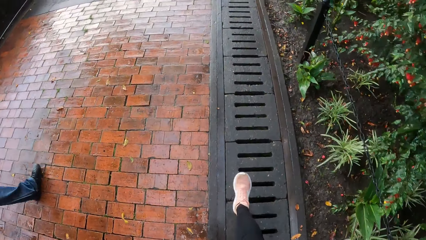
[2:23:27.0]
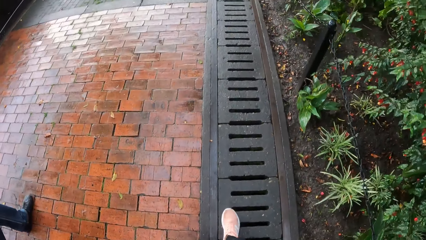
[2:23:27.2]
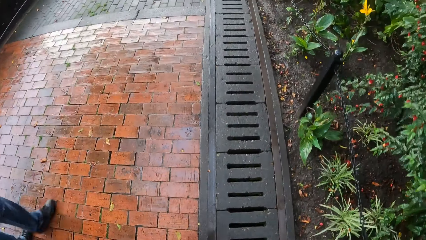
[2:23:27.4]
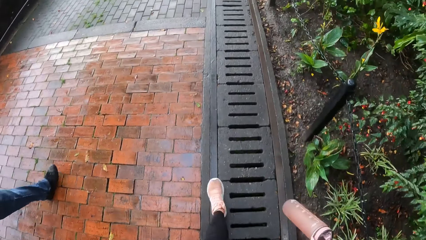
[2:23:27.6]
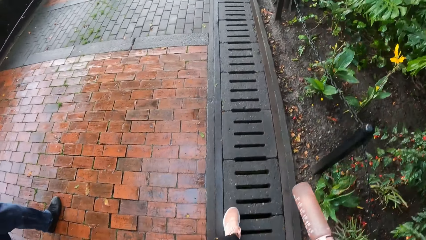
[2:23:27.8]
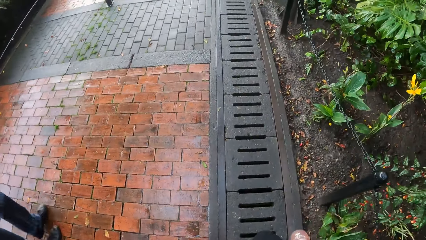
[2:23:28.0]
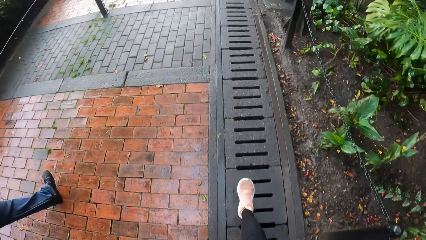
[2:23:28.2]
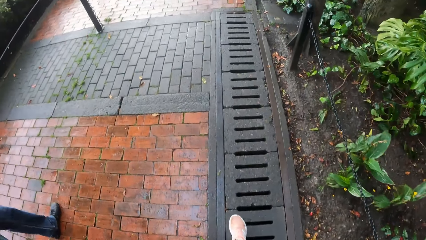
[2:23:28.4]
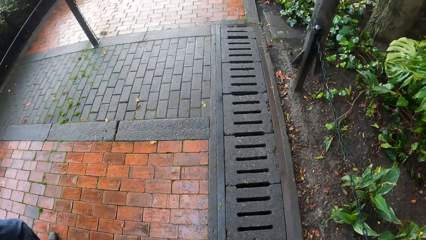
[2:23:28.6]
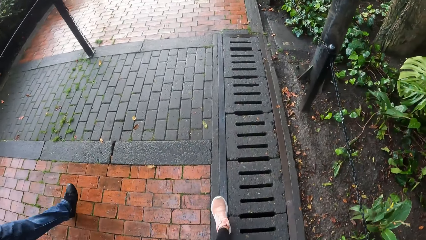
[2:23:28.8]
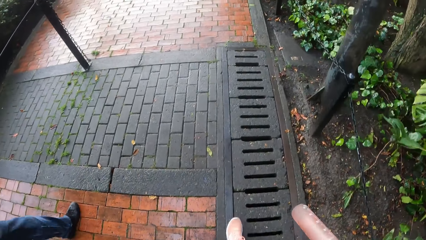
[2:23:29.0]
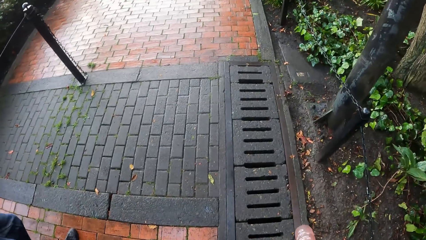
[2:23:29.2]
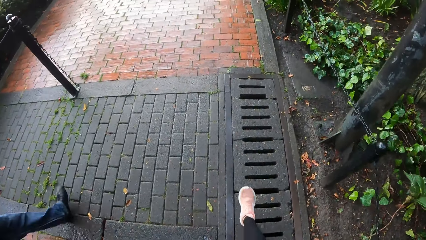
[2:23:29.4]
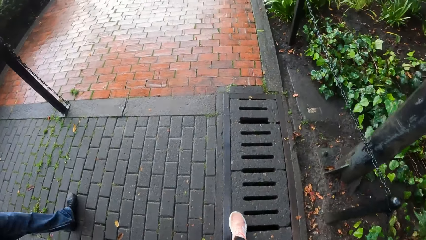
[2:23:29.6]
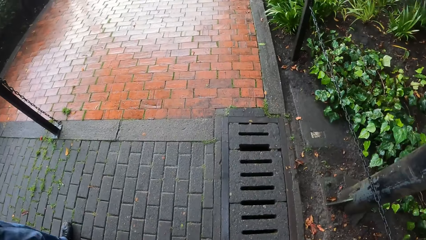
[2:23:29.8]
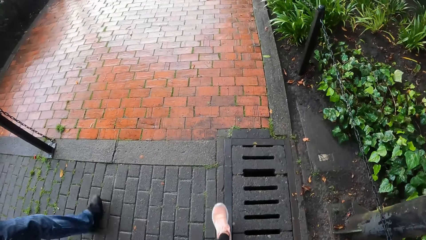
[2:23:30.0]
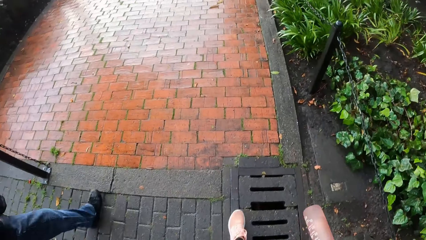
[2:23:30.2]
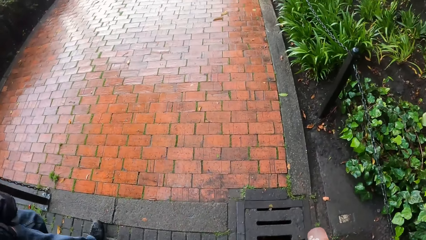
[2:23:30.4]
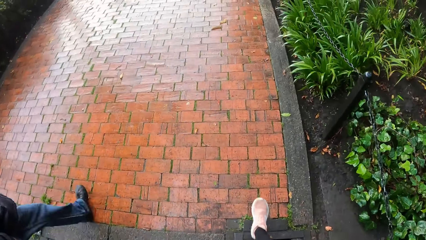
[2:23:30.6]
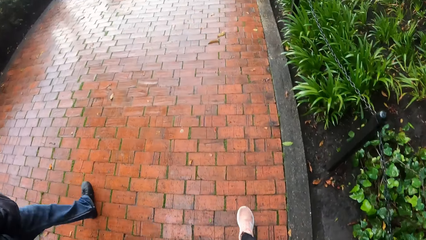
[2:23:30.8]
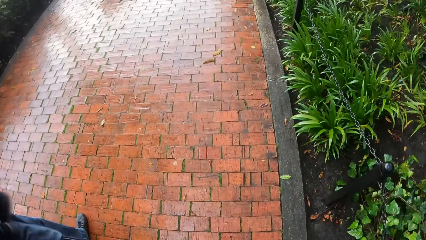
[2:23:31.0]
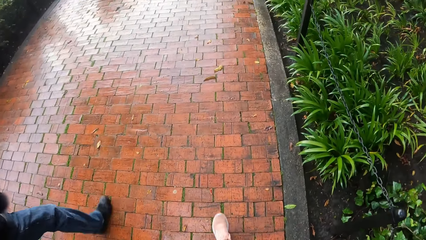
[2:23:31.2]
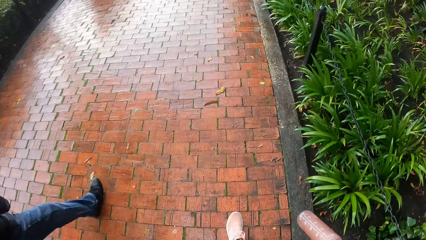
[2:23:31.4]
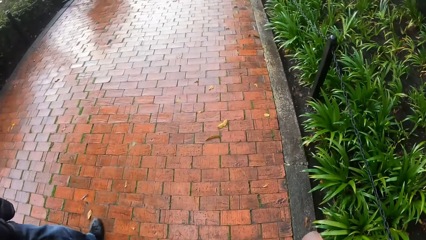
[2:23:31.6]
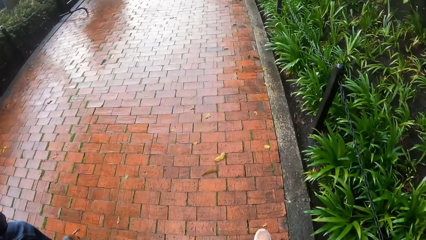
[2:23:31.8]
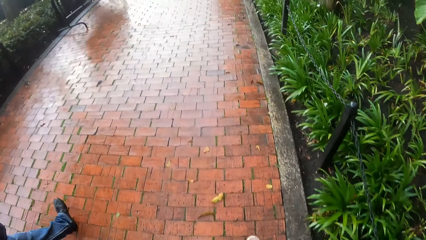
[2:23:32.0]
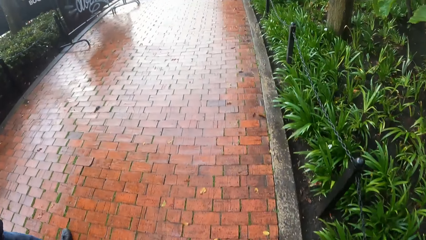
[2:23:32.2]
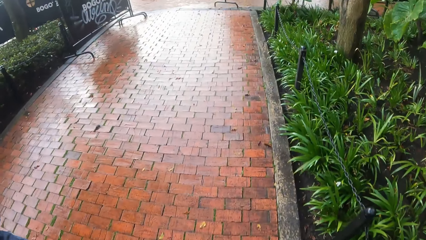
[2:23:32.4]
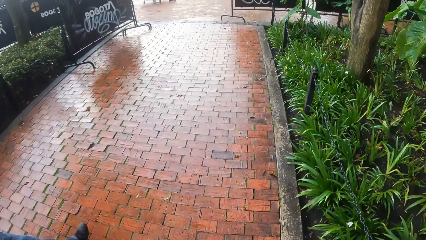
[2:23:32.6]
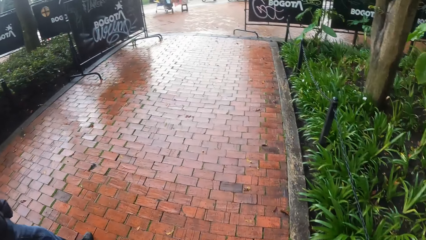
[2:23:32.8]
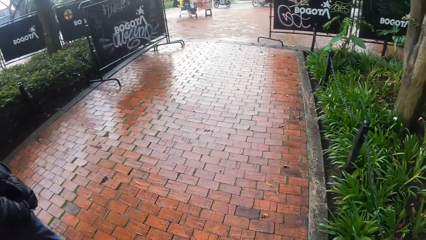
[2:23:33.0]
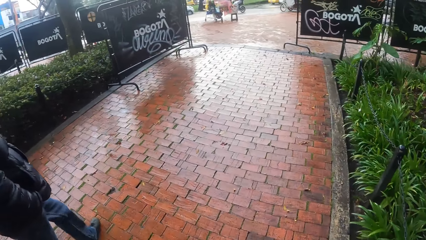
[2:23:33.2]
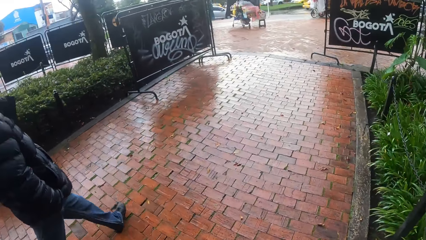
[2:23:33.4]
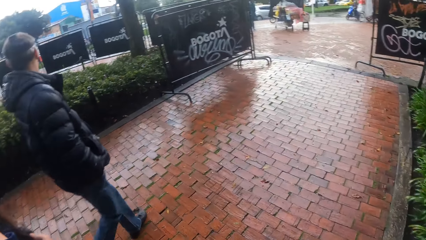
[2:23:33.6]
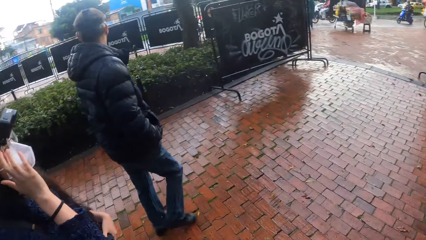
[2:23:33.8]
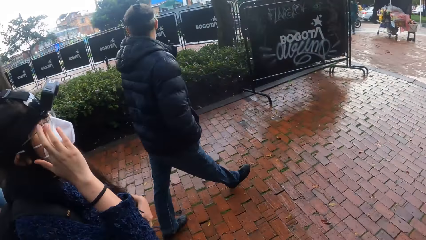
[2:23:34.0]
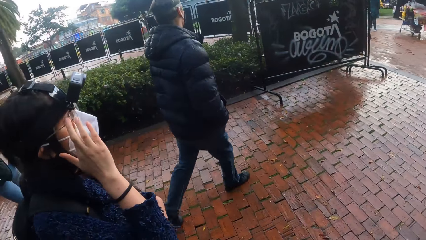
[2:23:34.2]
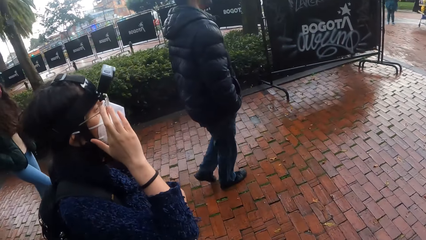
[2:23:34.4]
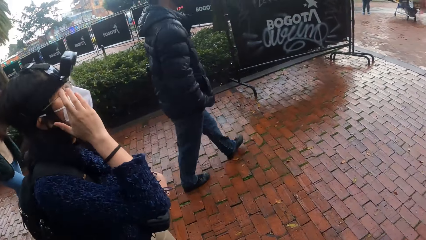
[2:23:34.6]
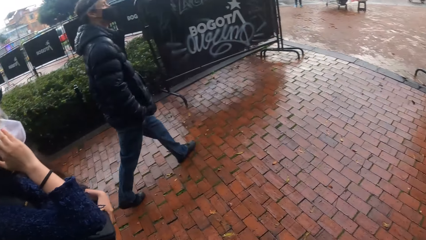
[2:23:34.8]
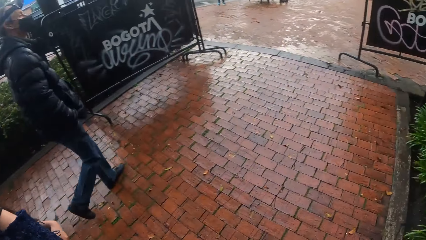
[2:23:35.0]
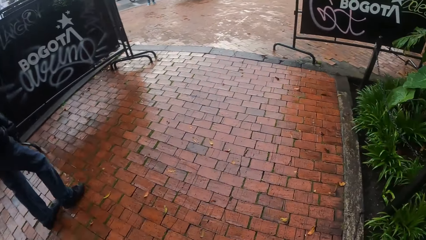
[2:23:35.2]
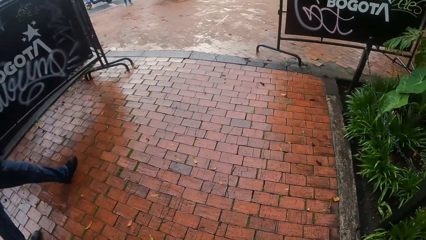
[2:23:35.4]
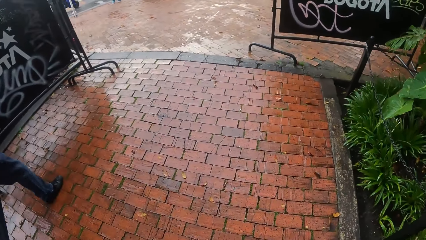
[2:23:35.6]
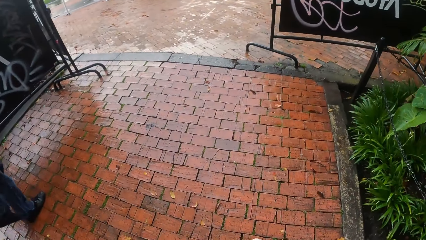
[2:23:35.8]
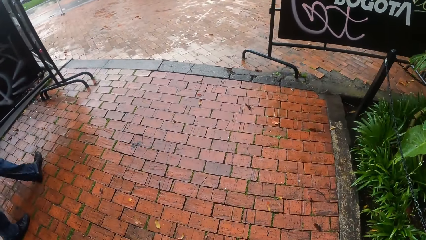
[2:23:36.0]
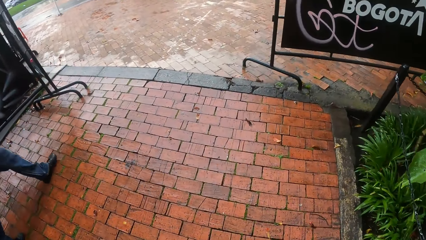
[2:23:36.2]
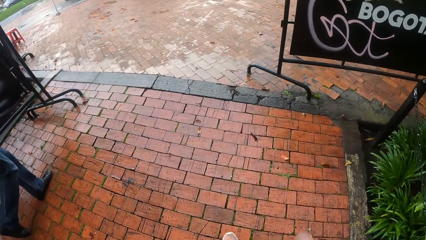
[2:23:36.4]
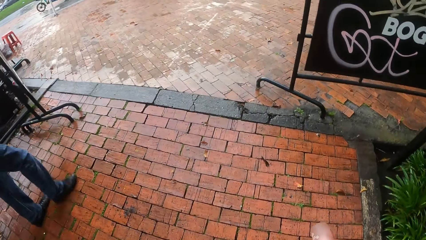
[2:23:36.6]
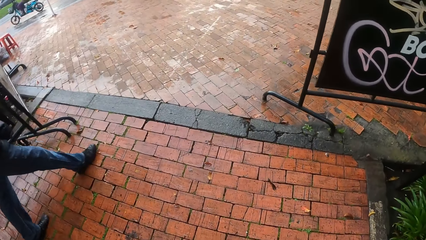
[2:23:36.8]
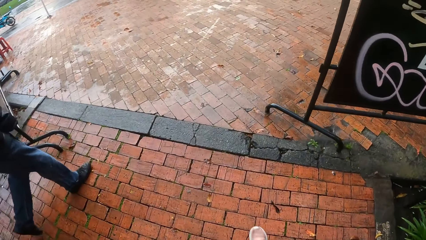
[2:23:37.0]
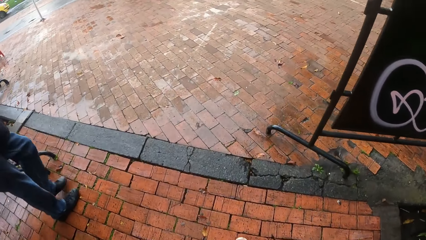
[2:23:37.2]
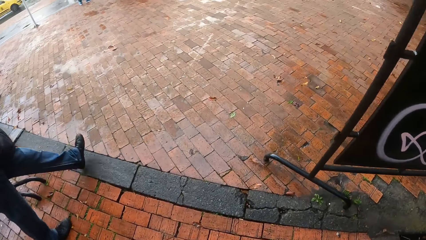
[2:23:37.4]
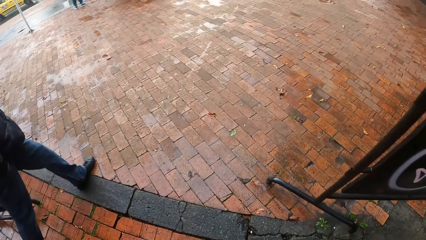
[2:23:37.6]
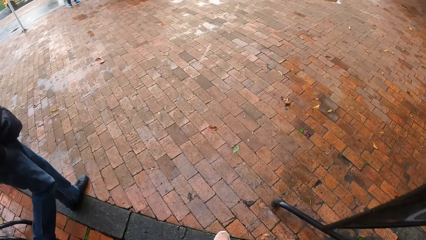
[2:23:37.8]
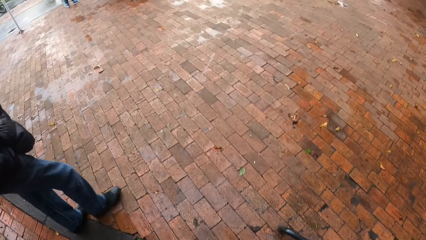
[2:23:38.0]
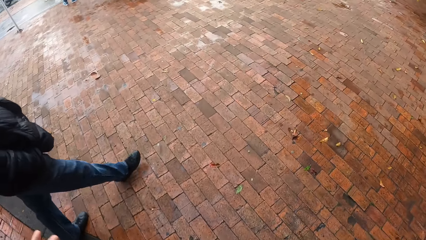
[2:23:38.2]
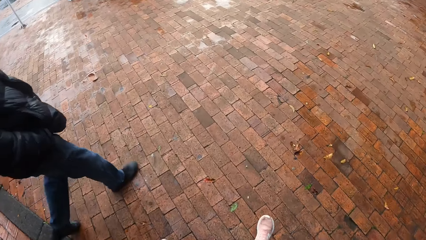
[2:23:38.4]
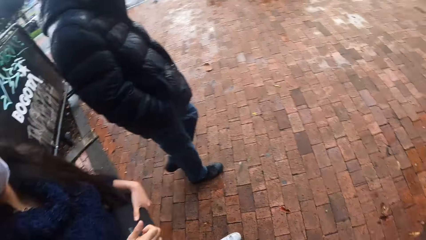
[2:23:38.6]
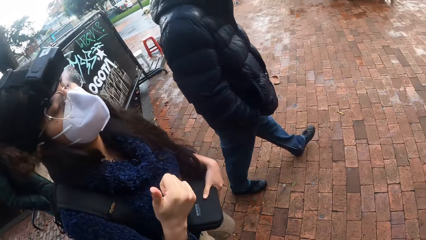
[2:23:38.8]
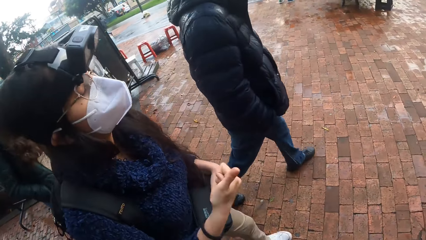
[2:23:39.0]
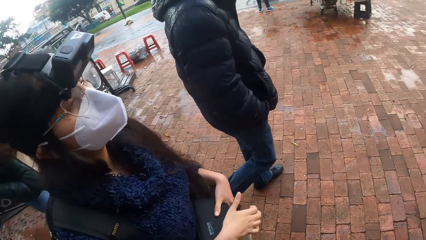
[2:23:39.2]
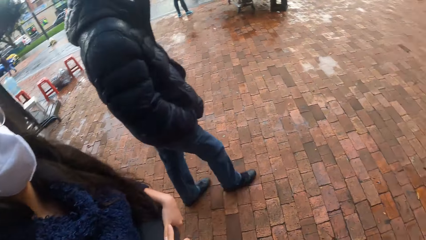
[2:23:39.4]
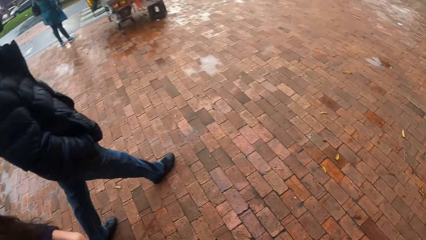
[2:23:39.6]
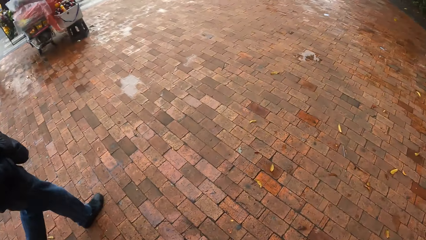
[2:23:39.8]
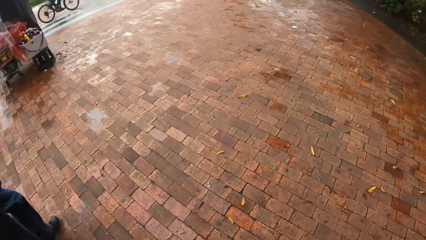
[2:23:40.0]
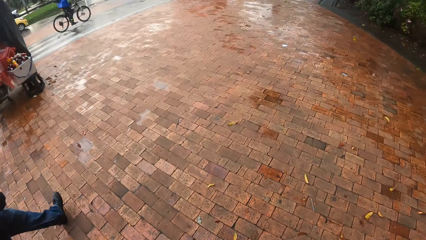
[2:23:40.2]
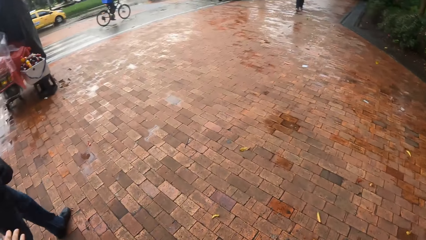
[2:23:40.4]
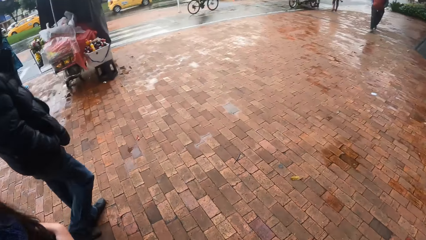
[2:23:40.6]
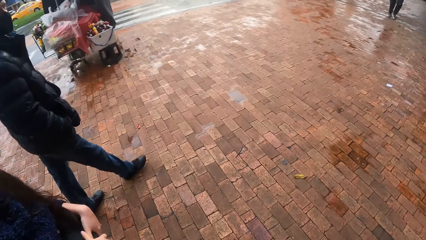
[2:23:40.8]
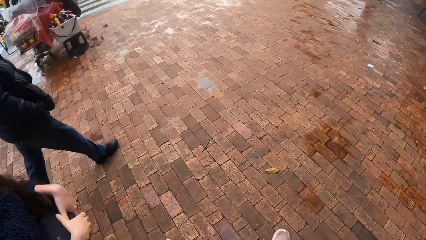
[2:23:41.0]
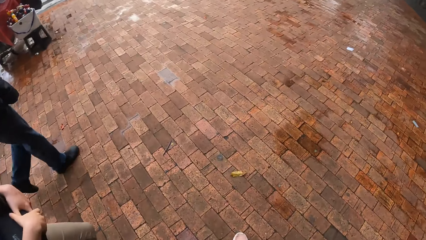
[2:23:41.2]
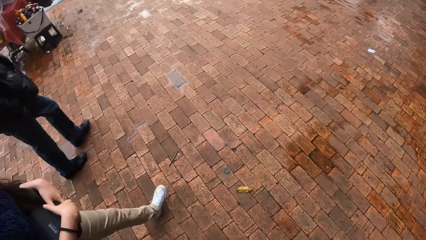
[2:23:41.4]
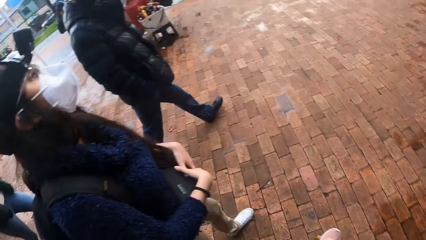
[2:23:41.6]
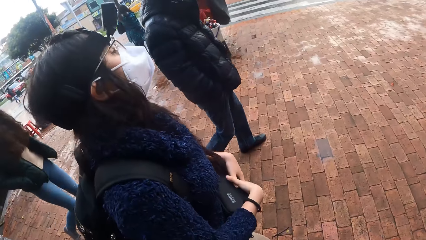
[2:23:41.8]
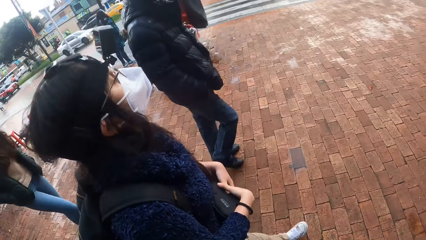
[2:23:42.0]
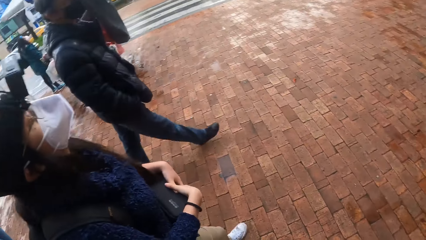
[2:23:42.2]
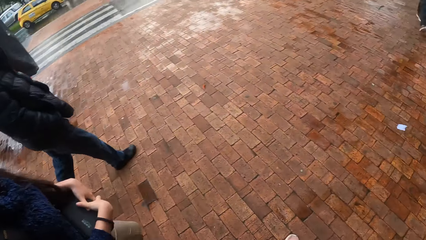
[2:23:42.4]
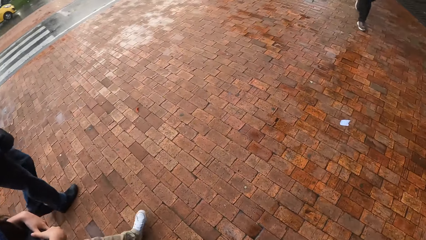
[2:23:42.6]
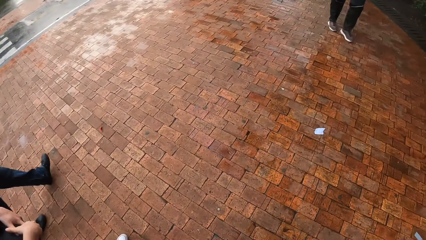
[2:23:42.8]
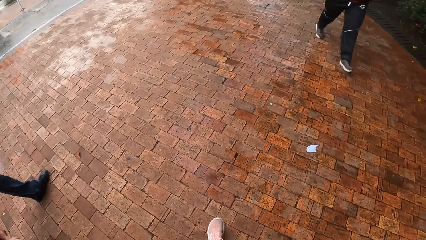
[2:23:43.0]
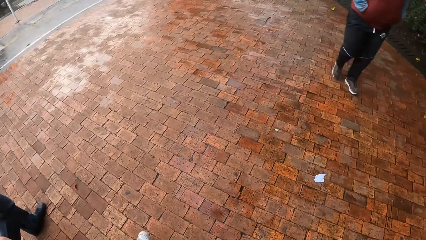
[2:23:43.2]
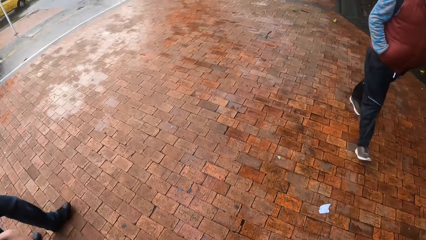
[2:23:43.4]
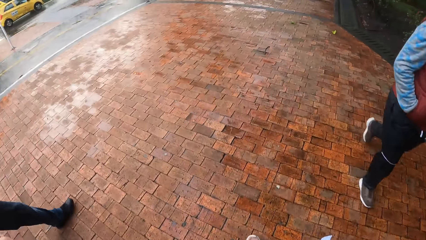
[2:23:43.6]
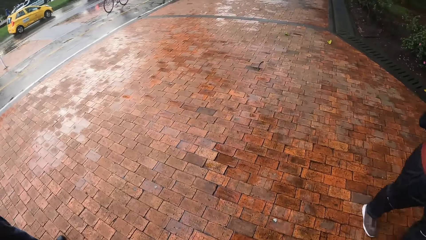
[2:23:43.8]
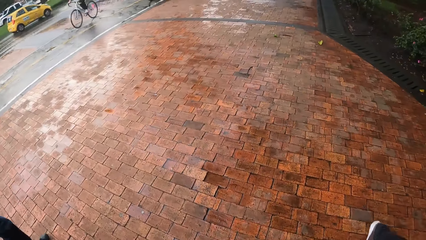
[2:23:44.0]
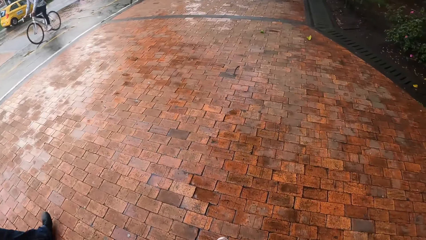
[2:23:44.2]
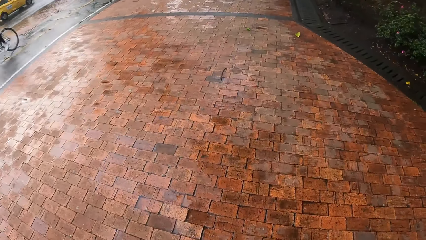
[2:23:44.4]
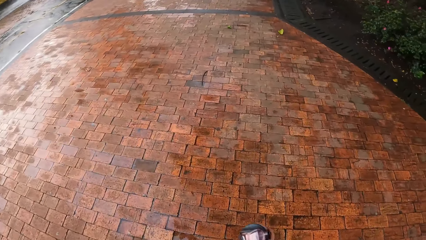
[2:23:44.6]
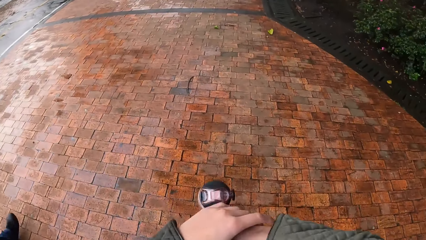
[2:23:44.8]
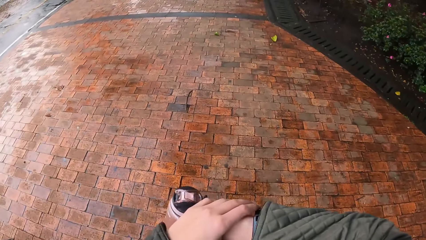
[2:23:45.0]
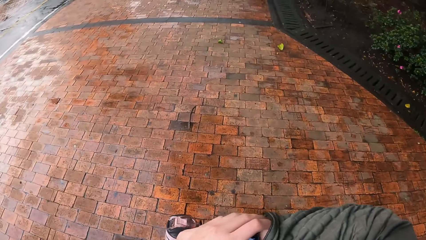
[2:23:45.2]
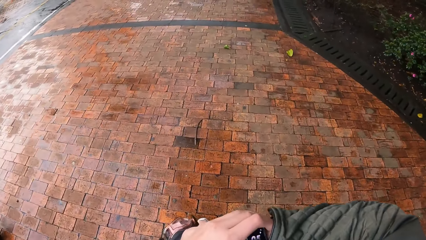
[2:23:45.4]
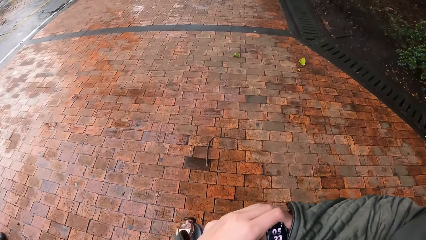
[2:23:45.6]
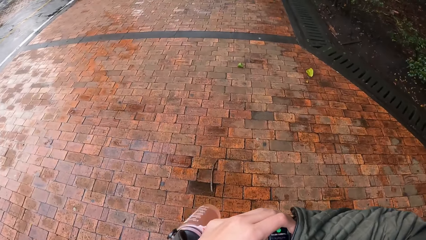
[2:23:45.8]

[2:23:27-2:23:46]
The woman touches her face with her right hand. A lady, another lady and a man walk on a pavement. The two ladies and the man dialogue. Another man walks past the camera wearer.
